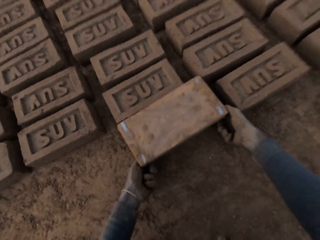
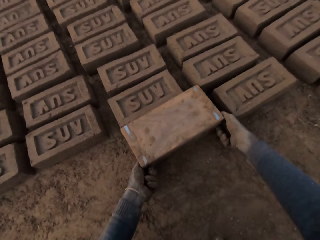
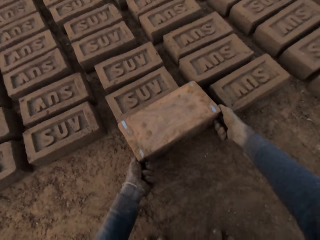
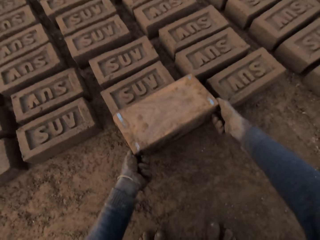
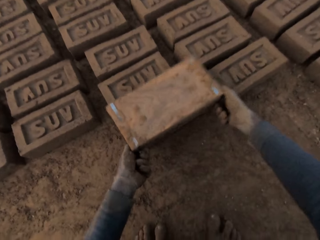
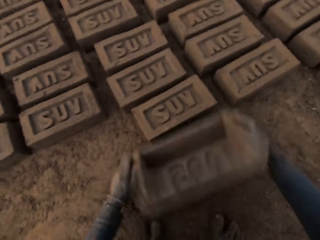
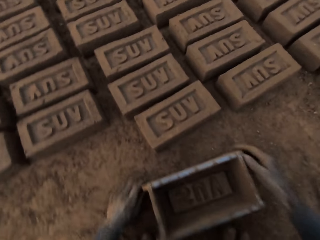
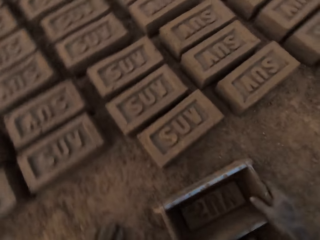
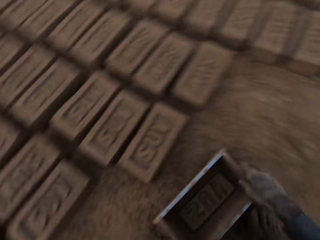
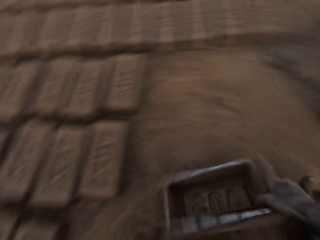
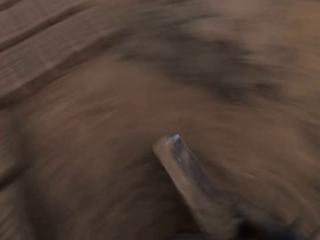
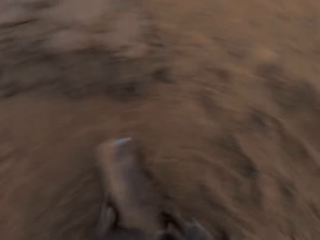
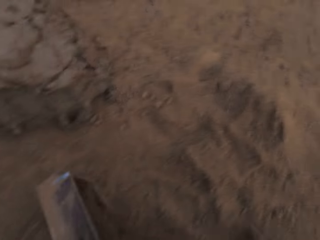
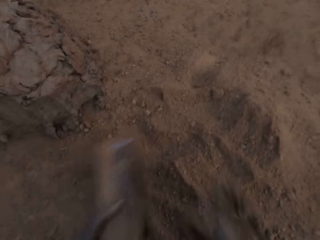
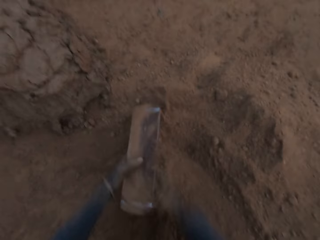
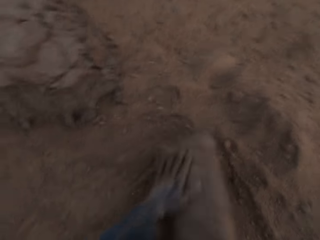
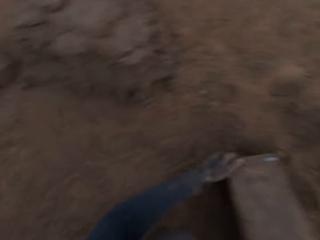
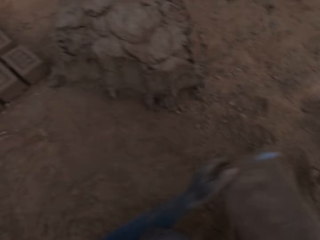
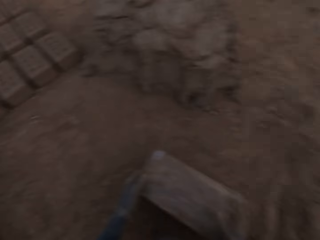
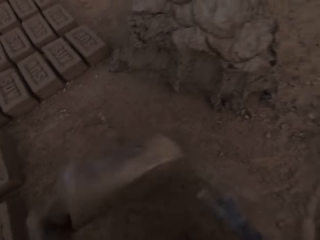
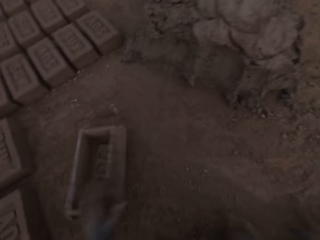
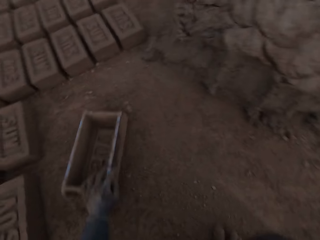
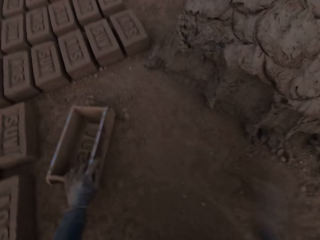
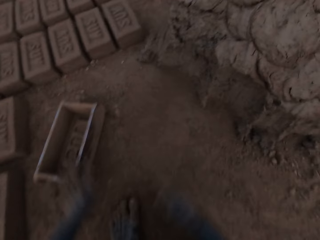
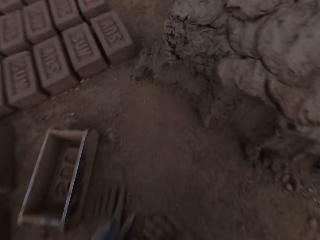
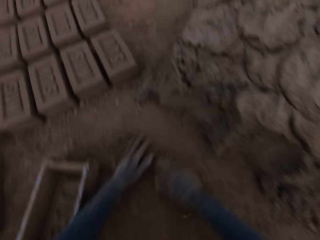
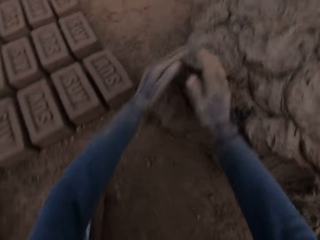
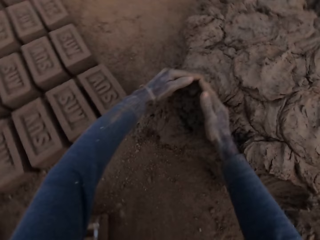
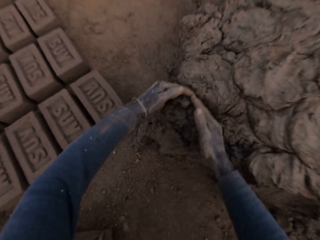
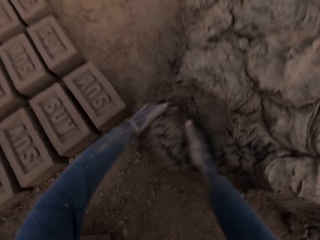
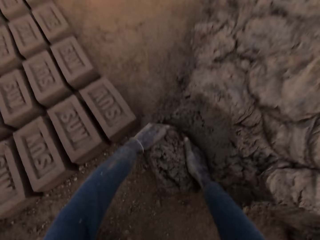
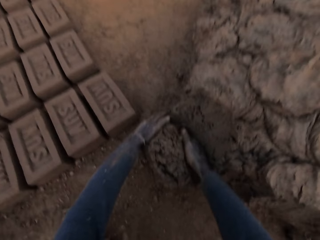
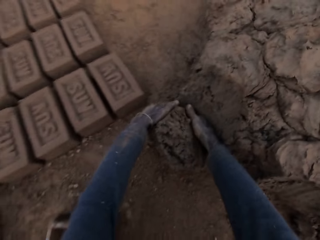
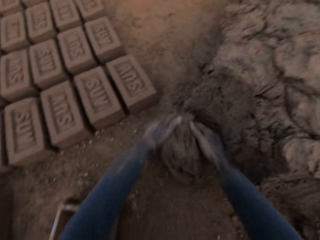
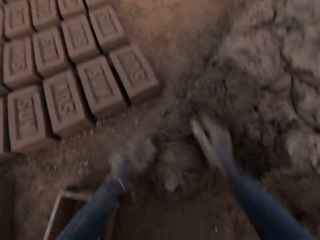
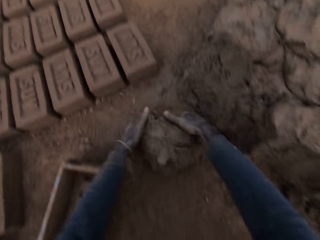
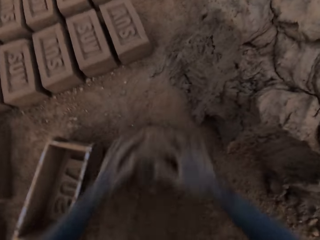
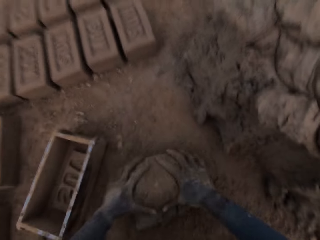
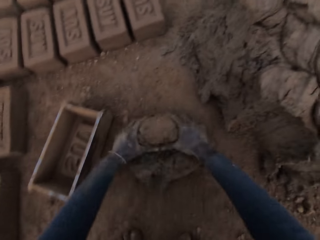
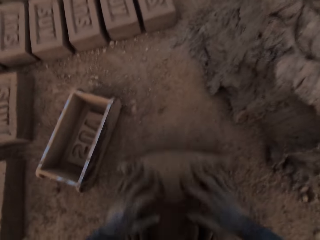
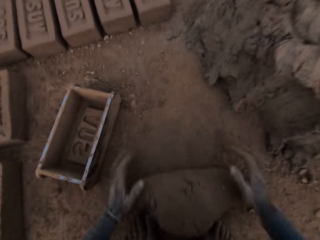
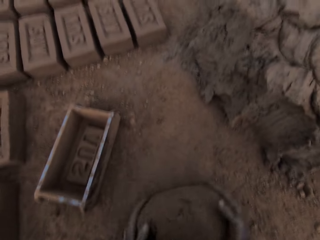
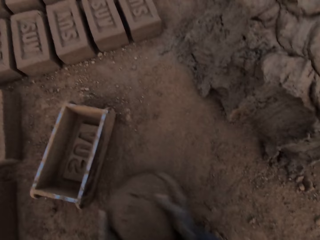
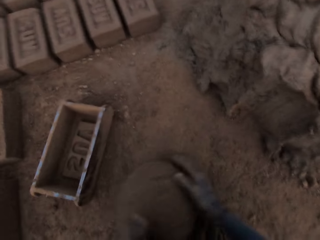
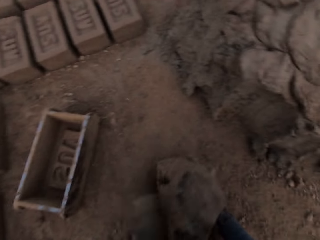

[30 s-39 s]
The camera wearer removes the brick mold from the brick. He lowers the brick mold on the ground. He moves with the brick mold in his hand towards the heap of mortar. He holds the brick mold. He slides sand into the brick mold with his right hand. He pours out the sand from the brick mold. He holds the brick mold. He flips the brick mold open on the ground. He slides his hands on the ground. He cuts out a piece of mortar from the heap of mortar with his hands. He molds the mortar with his hands on the ground.

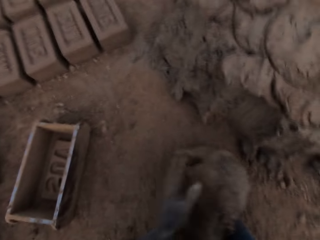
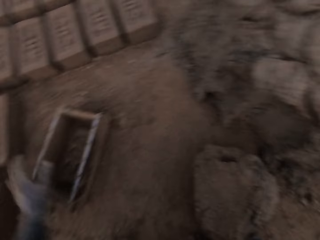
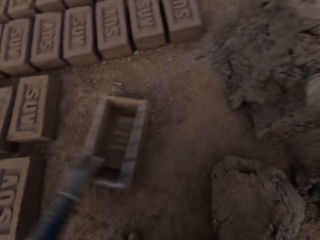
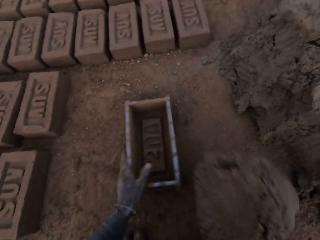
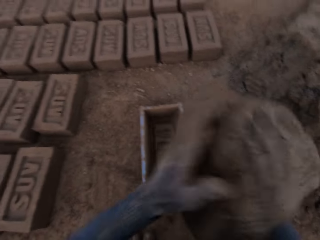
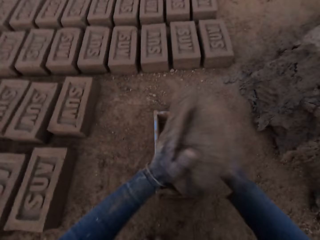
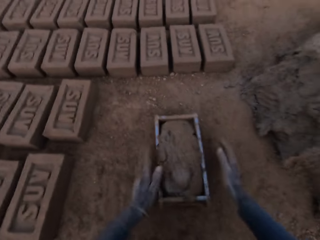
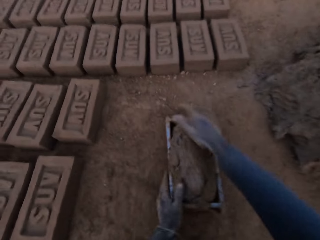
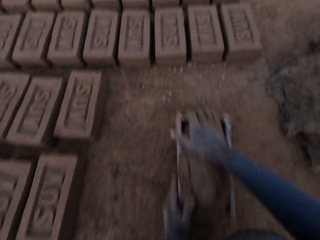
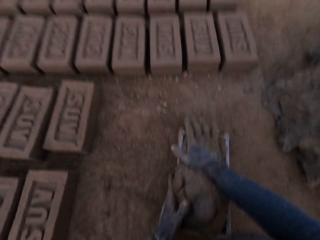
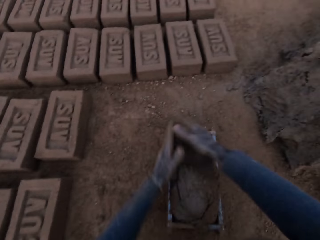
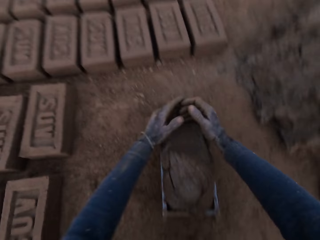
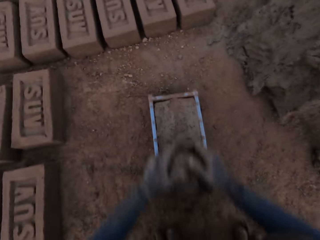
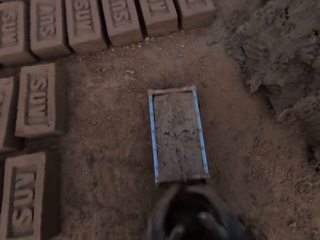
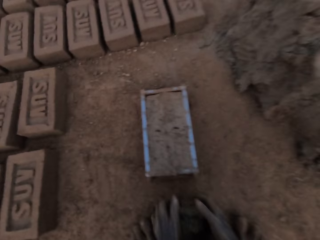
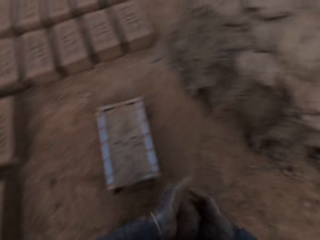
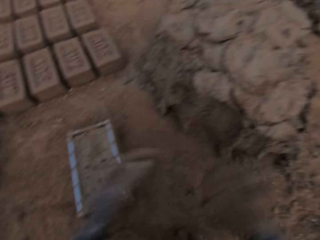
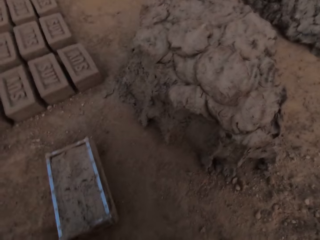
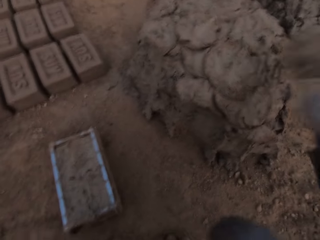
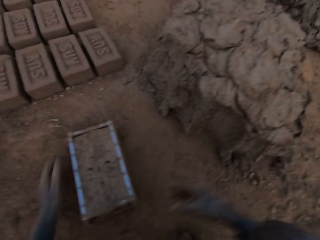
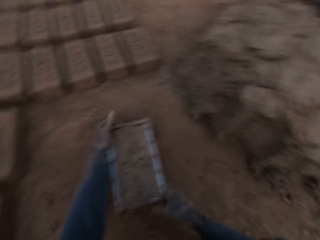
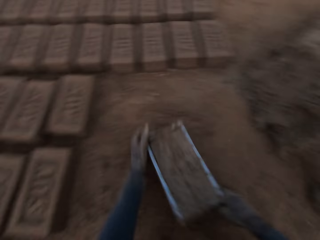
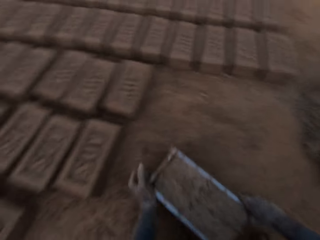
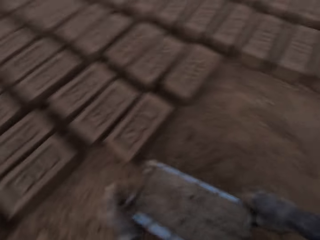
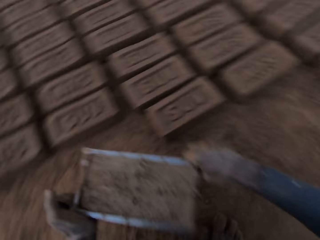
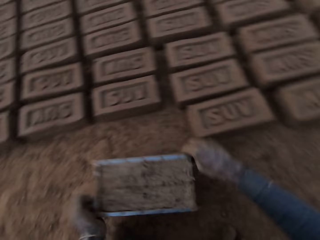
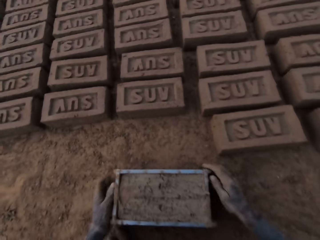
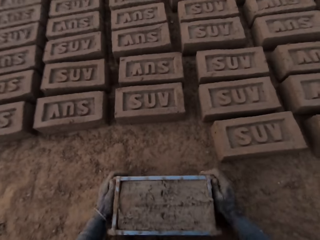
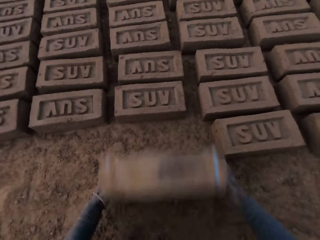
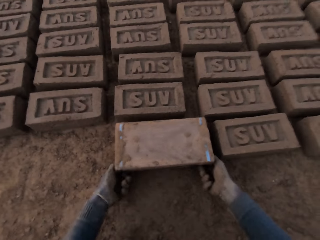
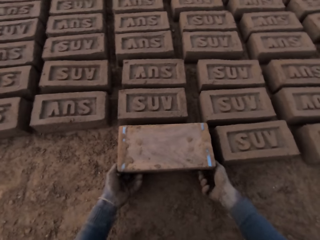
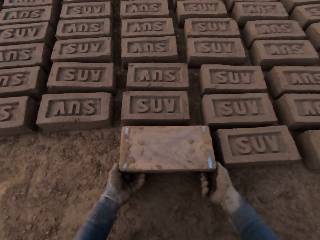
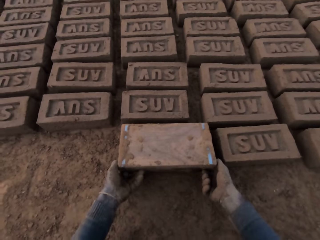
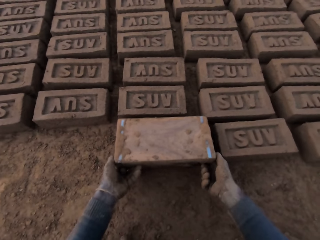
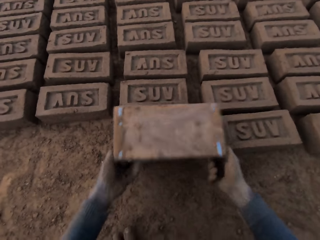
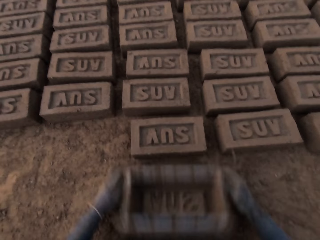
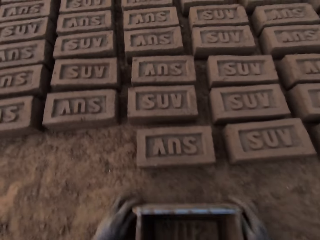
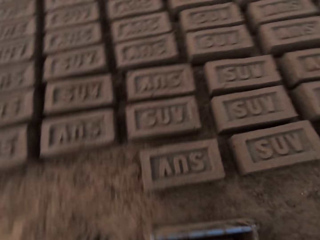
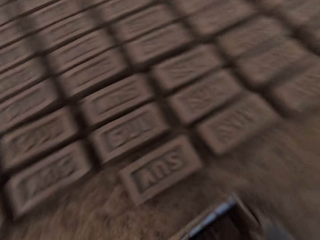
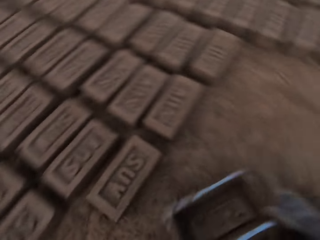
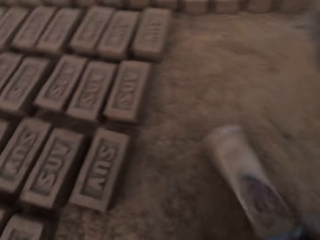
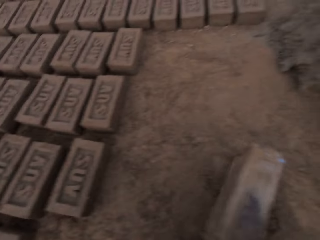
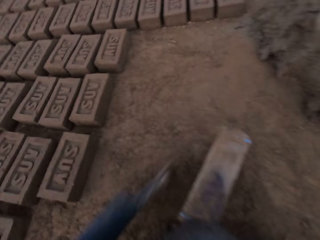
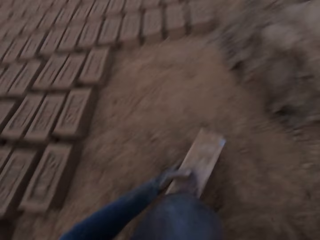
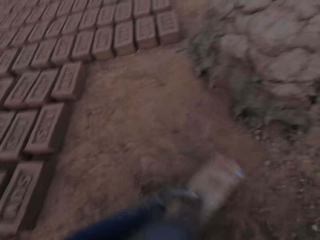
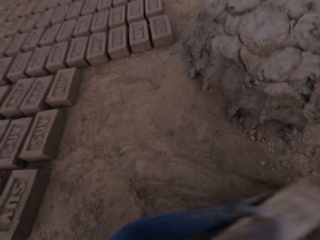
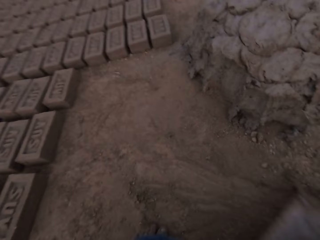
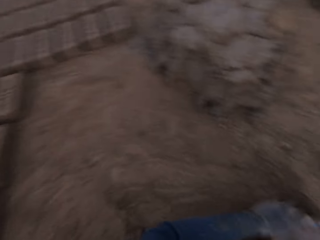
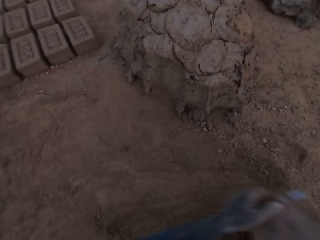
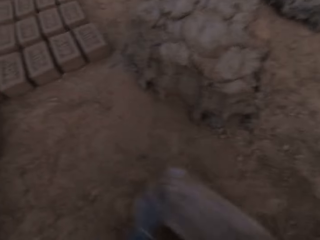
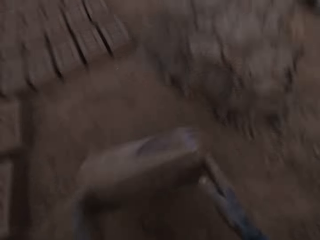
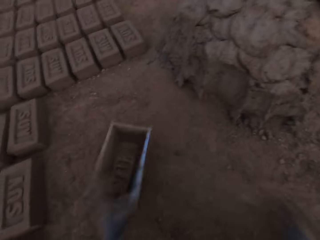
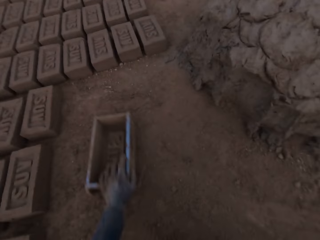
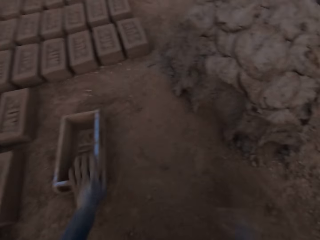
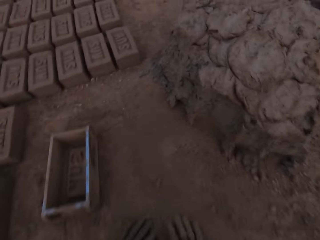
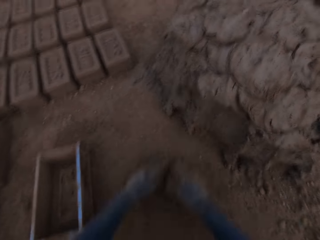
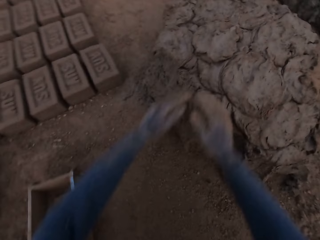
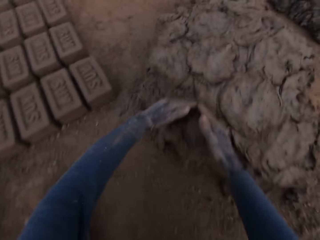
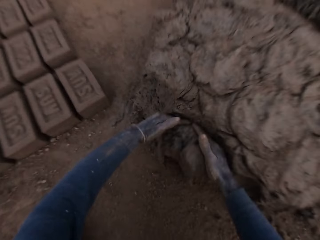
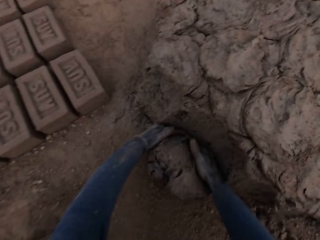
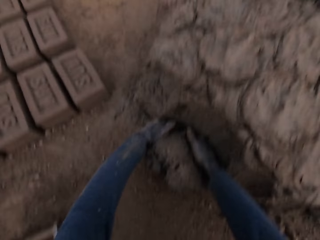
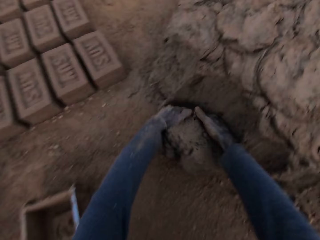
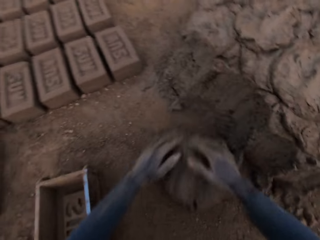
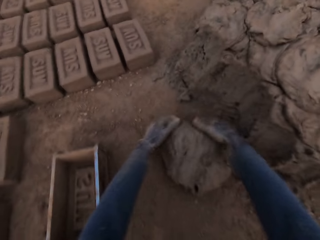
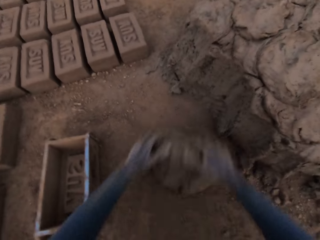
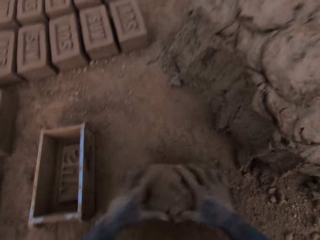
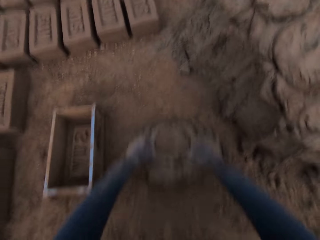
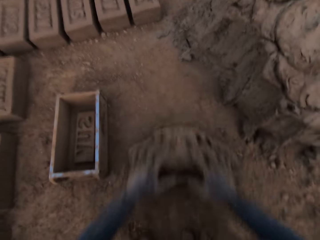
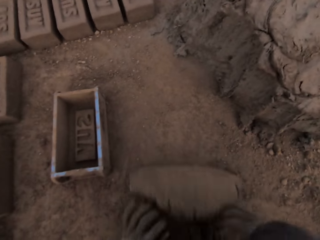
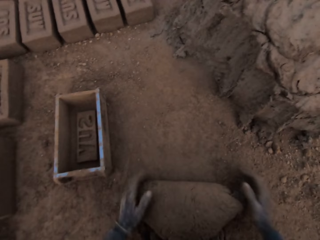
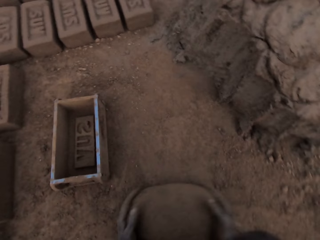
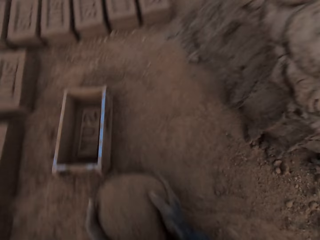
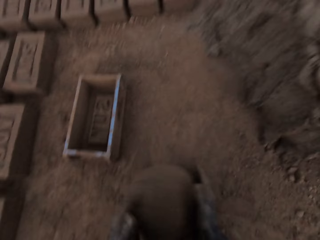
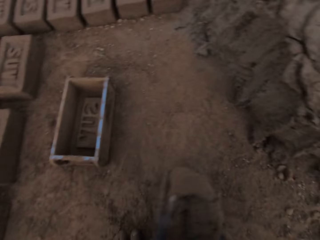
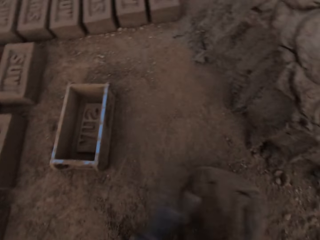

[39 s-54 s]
The camera wearer adjusts the brick mold with his left hand. He loads the brick mold with the mortar. He scrapes mortar on the brick mold with his hands. He drops the mortar in his right hand on the heap of mortar. He moves the brick mold closer to the aligned bricks on the ground. He holds the brick mold. He picks up the brick mold. He puts the brick mold on the ground. He flips the brick mold upside down. He removes the brick mold from the brick. He lowers the brick mold on the ground. He moves with the brick mold in his hand towards the heap of mortar. He holds the brick mold. He slides sand into the brick mold with his right hand. He pours the sand out of the brick mold. He flips the brick mold open on the ground. He slides his hands on the ground. He cuts out a piece of mortar from the heap of mortar with his hands. He molds the mortar with his hands on the ground.
